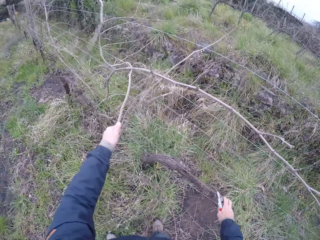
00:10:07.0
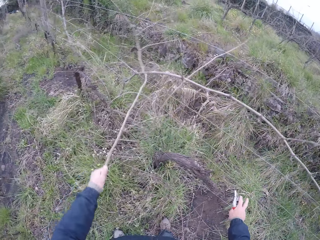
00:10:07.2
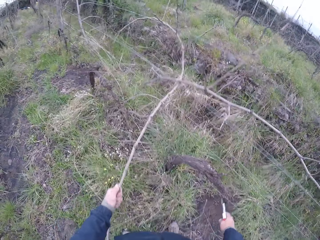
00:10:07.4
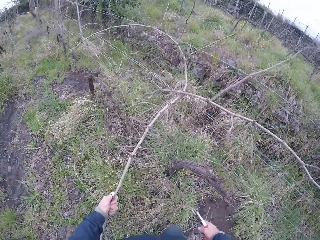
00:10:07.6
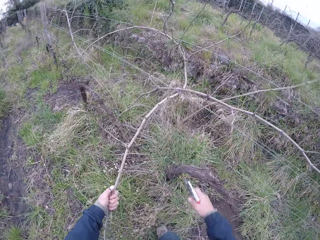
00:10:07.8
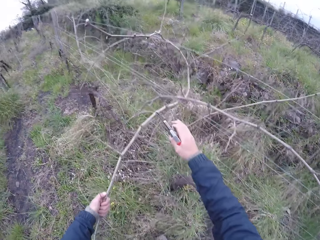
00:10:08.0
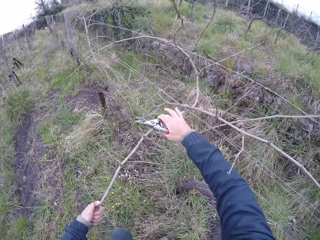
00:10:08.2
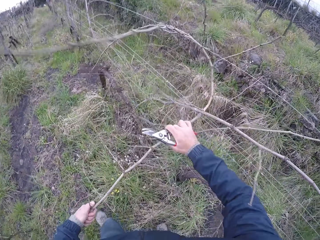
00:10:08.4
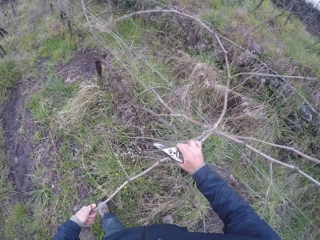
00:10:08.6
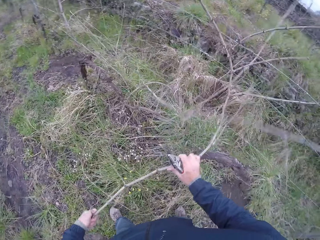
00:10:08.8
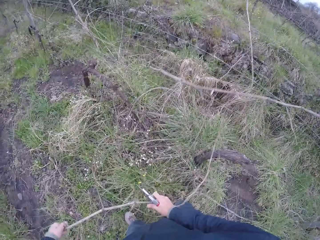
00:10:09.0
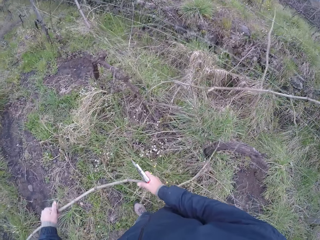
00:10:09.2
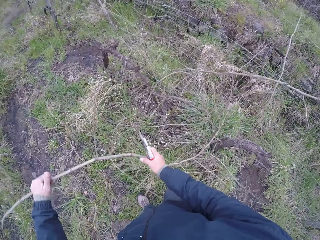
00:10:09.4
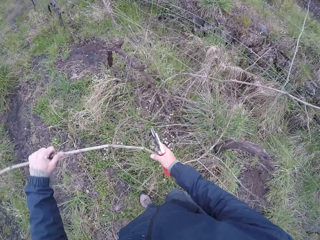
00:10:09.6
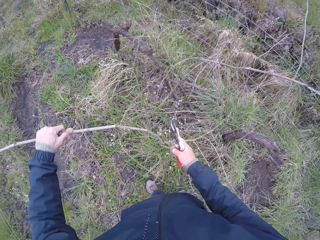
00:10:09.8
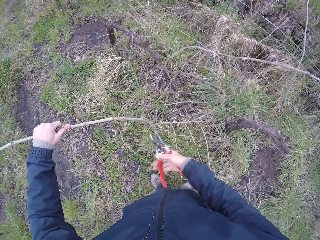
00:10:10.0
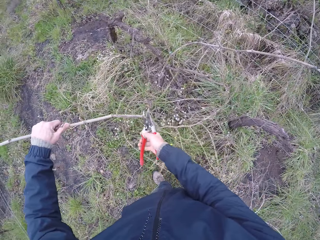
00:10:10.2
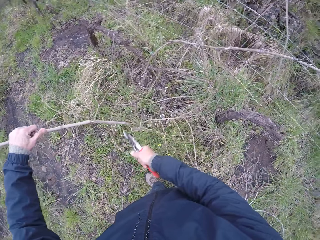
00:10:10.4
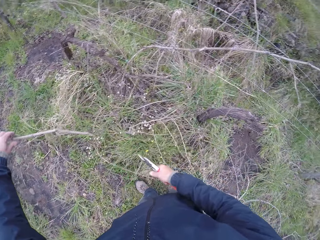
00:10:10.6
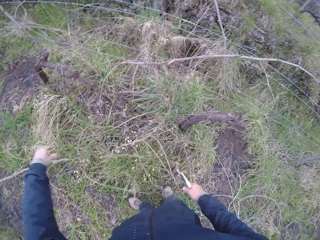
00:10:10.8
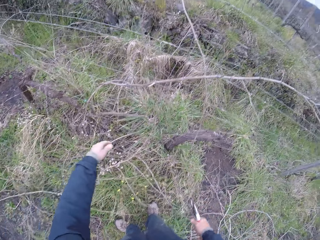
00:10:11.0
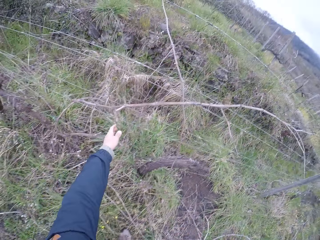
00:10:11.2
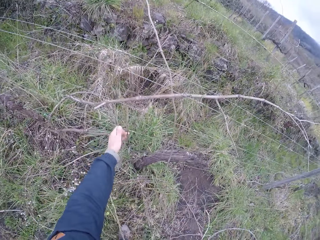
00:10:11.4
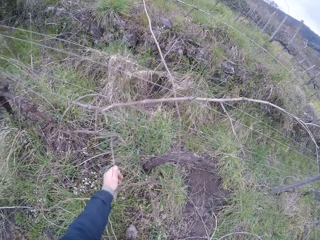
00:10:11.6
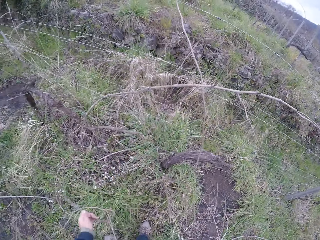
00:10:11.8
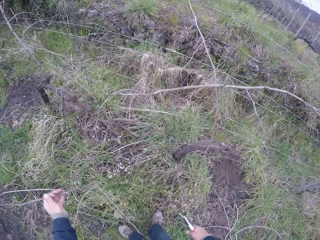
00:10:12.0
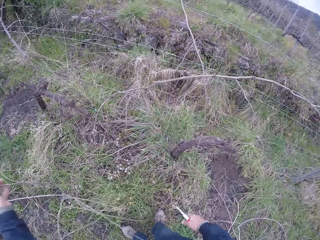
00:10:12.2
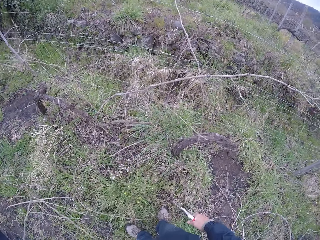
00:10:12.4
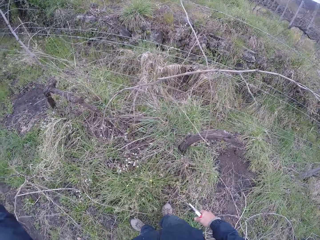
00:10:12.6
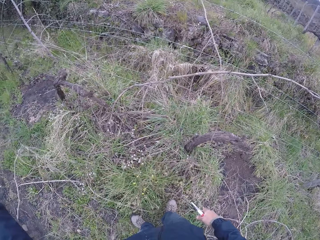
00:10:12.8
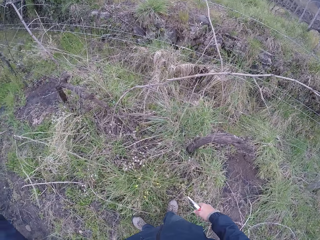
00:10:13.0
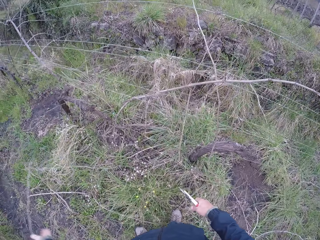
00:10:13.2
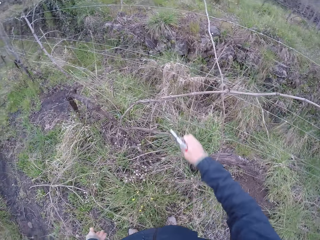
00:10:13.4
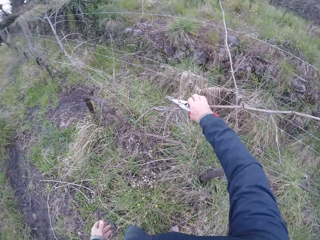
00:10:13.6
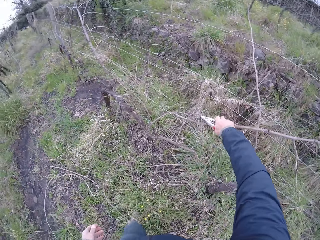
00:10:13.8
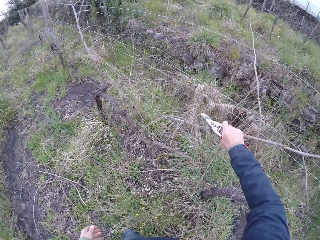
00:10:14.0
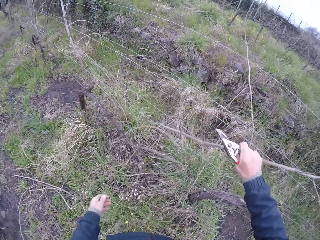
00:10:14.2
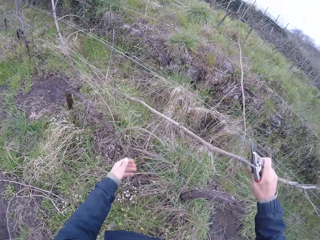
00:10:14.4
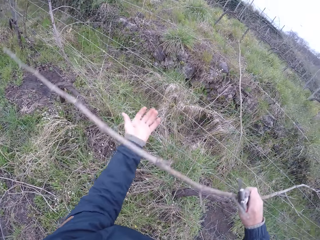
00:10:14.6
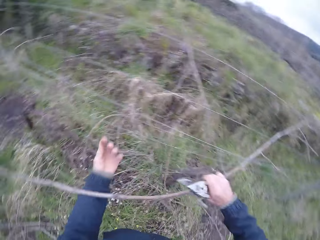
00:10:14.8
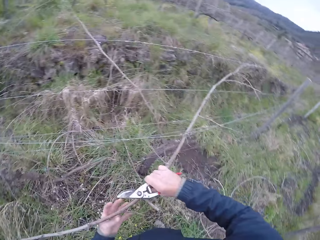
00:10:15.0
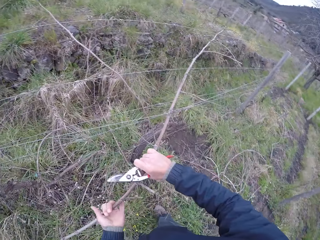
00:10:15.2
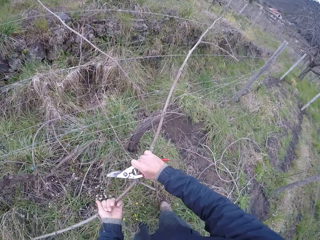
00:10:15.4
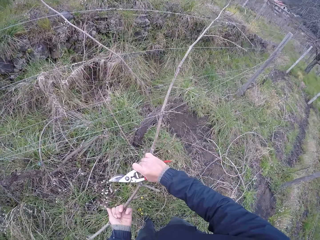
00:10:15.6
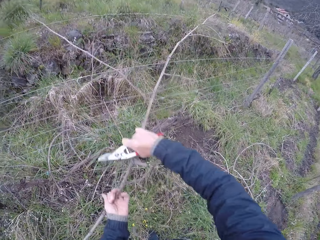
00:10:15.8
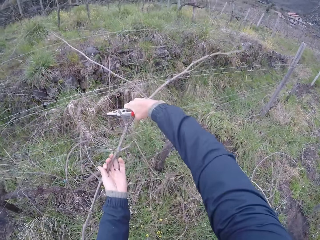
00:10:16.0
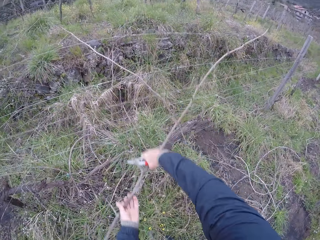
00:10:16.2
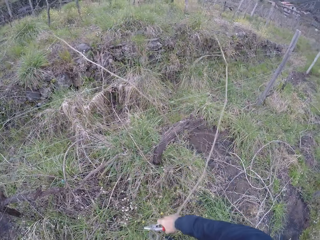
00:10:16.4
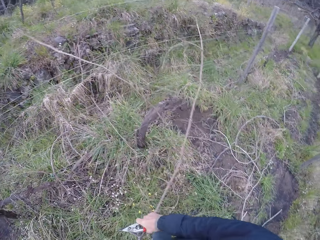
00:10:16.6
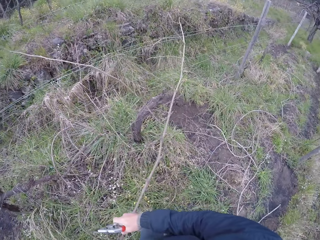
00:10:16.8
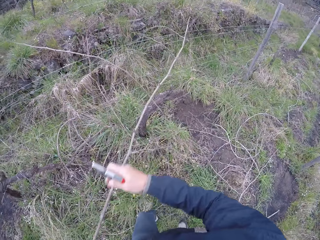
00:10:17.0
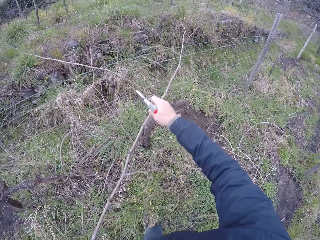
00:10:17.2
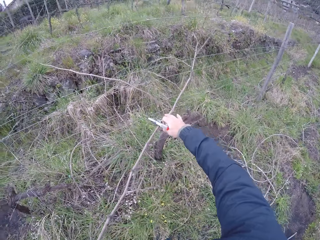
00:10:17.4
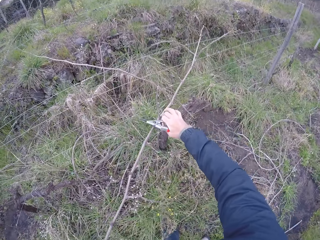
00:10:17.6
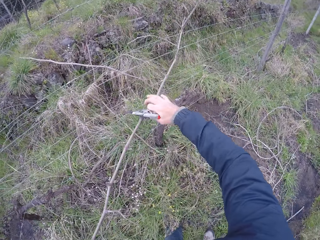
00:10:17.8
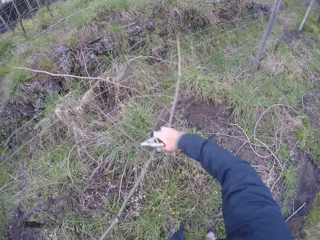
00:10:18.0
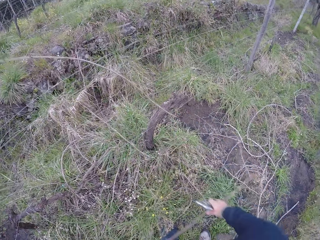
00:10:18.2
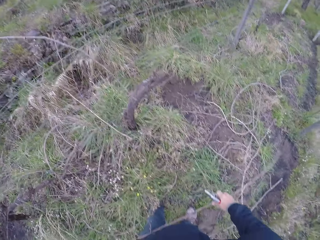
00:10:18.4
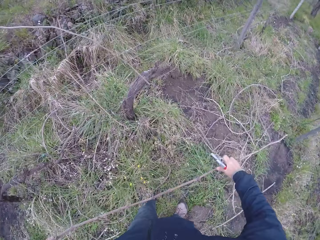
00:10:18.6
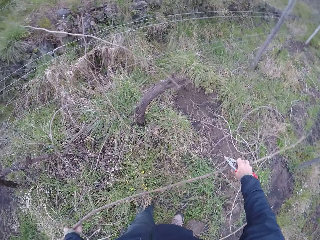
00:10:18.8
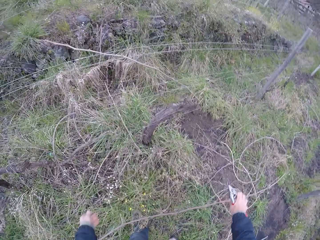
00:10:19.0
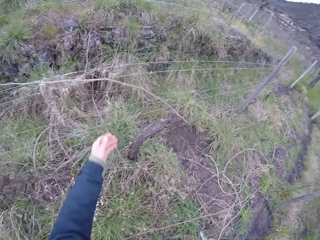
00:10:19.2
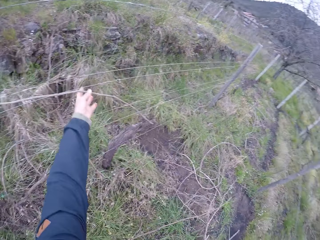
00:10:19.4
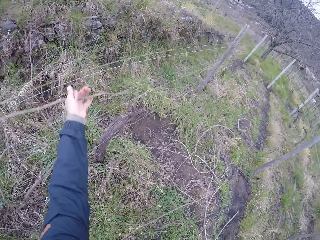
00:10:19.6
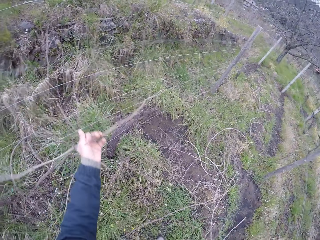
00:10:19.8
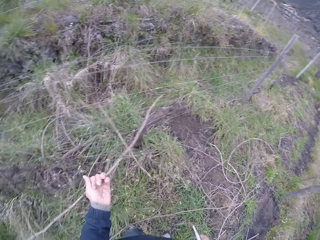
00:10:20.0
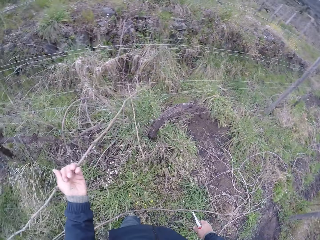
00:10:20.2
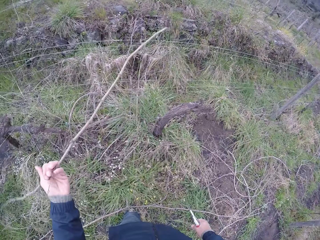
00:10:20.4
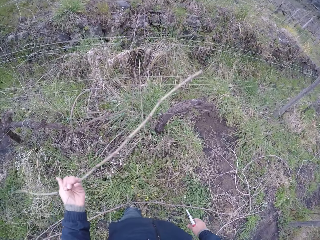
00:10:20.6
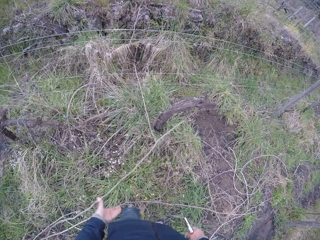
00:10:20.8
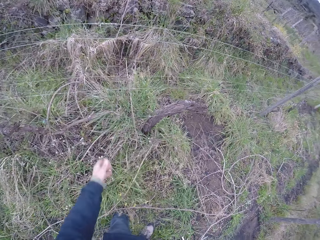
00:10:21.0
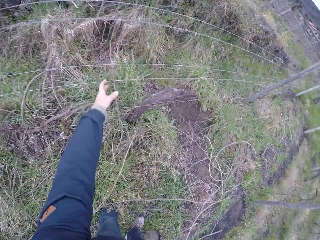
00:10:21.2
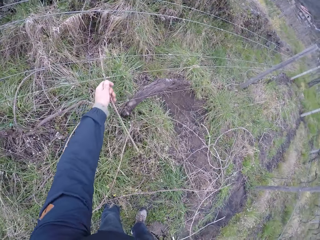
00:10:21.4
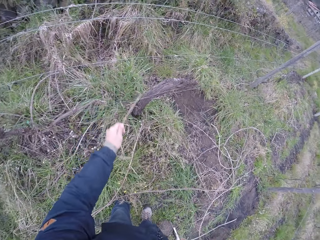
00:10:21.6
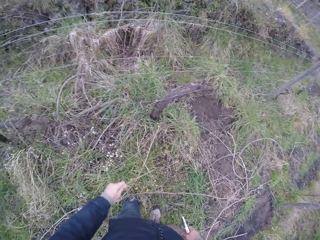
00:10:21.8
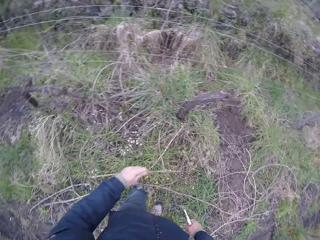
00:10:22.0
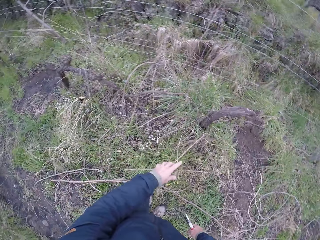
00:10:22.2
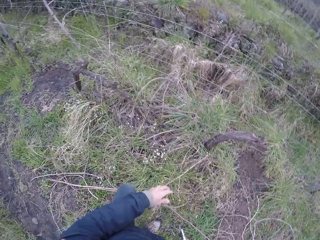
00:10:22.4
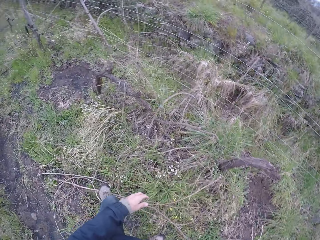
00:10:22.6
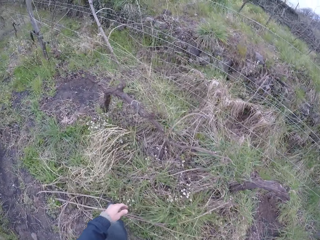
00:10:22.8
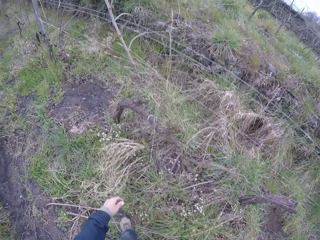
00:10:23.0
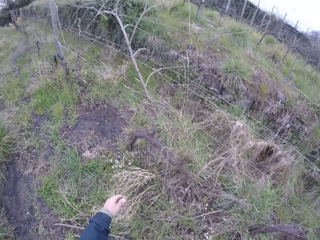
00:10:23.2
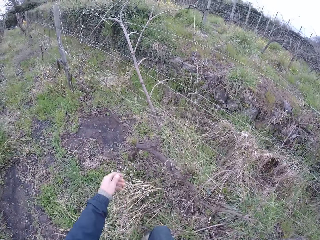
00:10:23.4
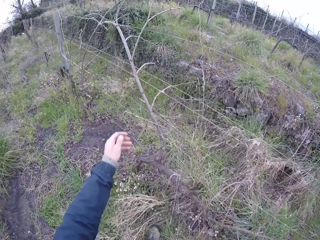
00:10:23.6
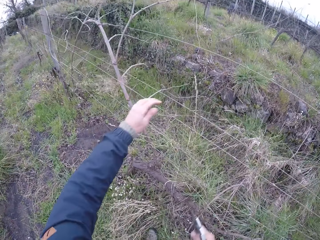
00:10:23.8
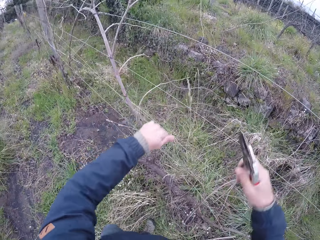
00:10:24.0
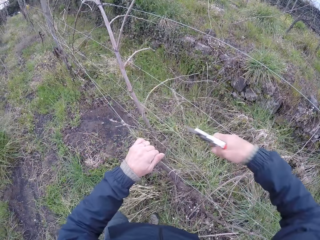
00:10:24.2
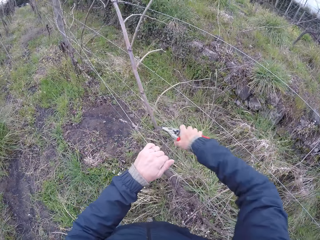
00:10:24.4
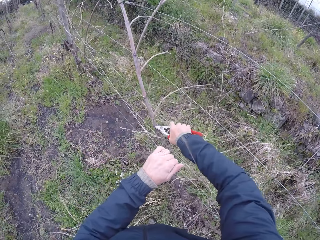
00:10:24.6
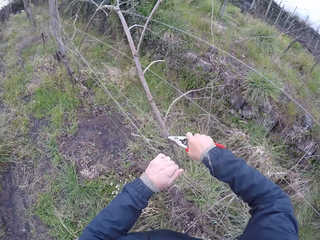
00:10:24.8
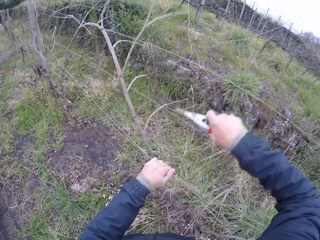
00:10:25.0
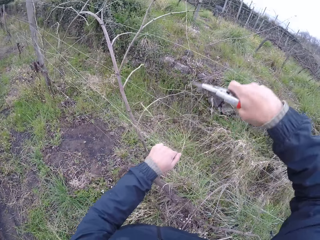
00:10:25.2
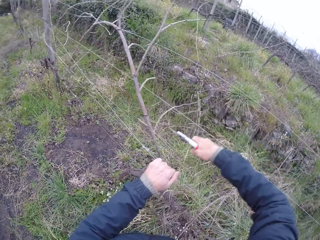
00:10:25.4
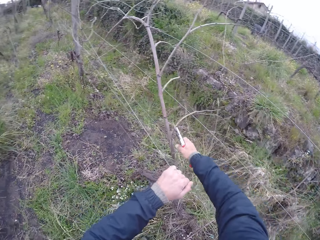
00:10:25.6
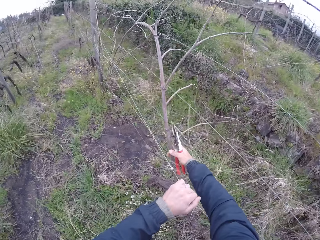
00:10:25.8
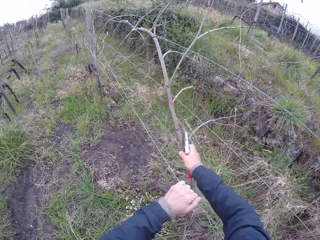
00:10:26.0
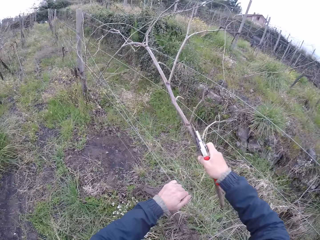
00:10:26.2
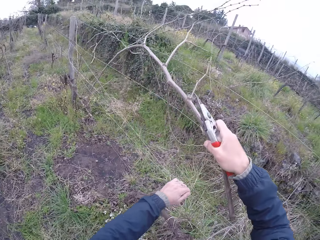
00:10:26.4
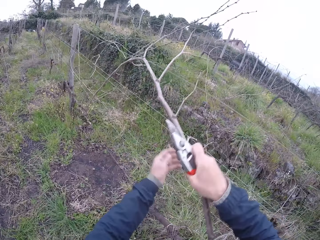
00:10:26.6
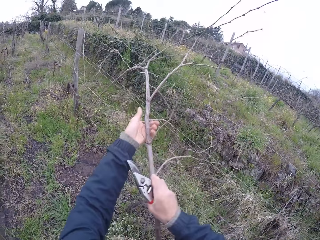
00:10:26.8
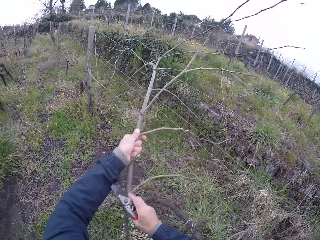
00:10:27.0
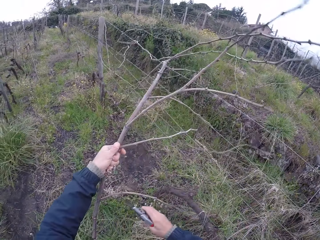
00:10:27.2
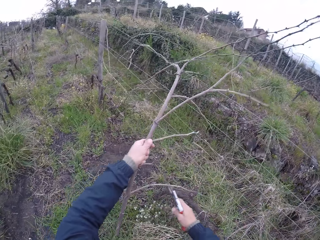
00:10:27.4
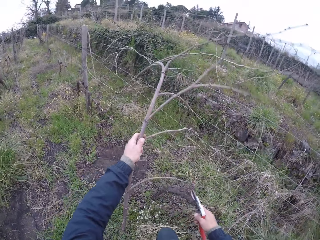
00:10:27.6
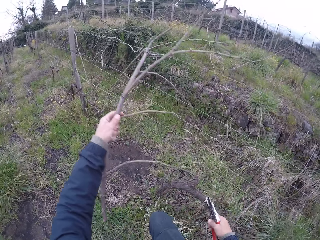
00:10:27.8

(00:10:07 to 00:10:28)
The camera wearer pulls a stick or branch out of the wire with his left hand. He pulls the stick out of the wire with both hands. He cuts the stick with the secateurs in his right hand. He throws the stick to the floor with his left hand. He pulls a stick out of the wire with his left hand. He throws the stick to the floor with his left hand. He pulls a stick out of the wire with his right hand. He pulls the stick out of the wire with both hands. He drops the branch on the ground. He pulls a stick out of the wire with his left hand. He throws the stick to the floor with his left hand. He pulls a stick out of the wire with his left hand. He throws the stick to the floor with his left hand. He walks around the farm. He holds the fence. He pulls the wire with his left hand. He cuts a branch. He pulls a stick from the fence with his right hand. He passes the stick from his right hand to his left hand.
